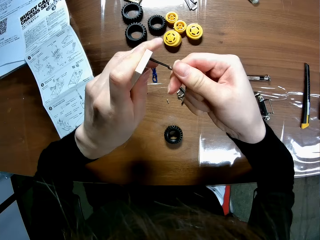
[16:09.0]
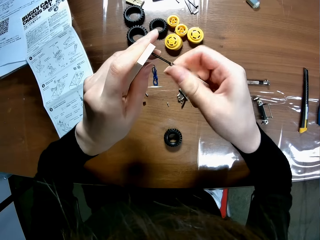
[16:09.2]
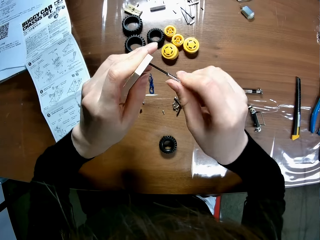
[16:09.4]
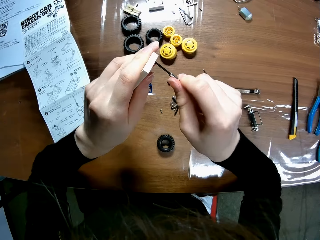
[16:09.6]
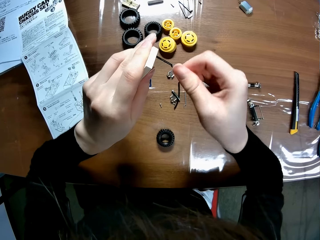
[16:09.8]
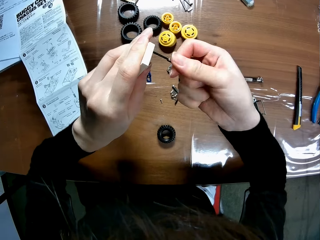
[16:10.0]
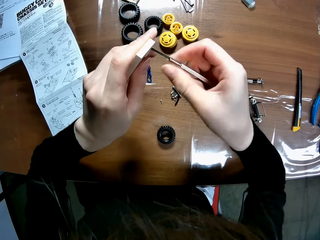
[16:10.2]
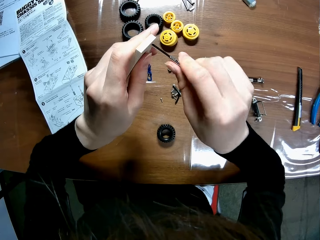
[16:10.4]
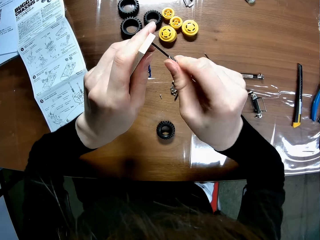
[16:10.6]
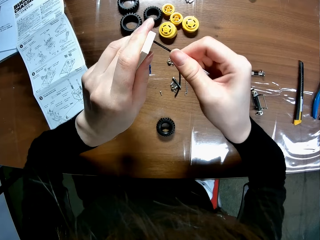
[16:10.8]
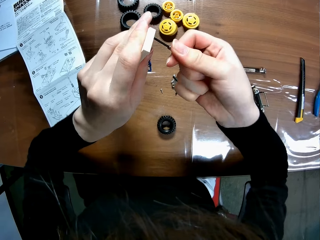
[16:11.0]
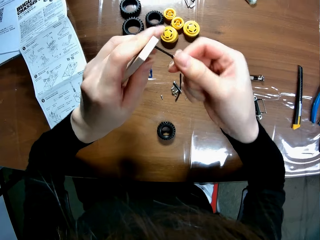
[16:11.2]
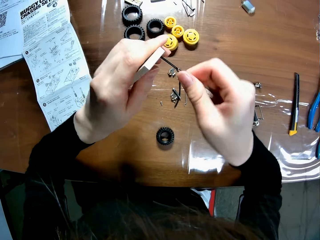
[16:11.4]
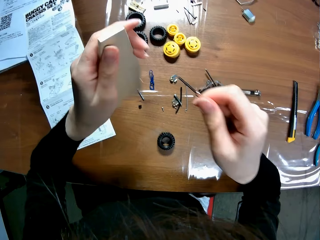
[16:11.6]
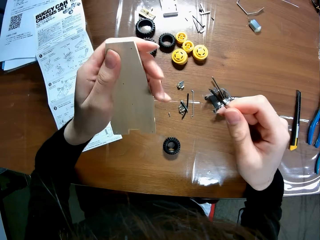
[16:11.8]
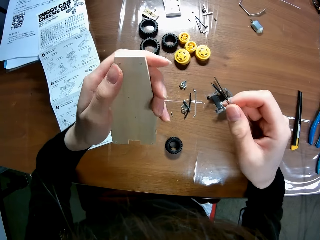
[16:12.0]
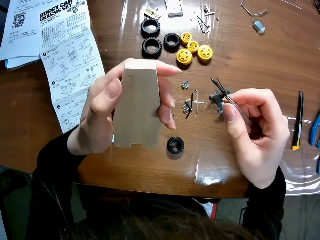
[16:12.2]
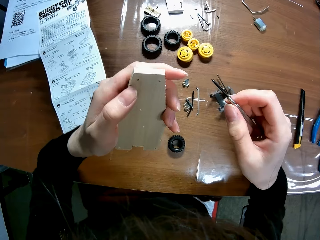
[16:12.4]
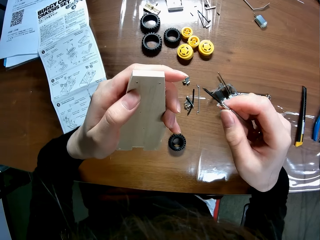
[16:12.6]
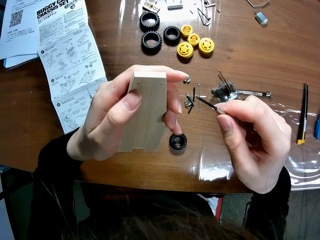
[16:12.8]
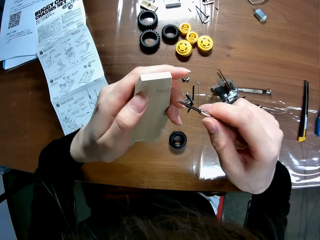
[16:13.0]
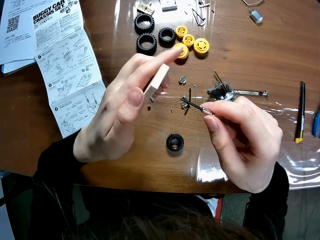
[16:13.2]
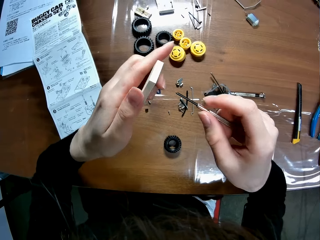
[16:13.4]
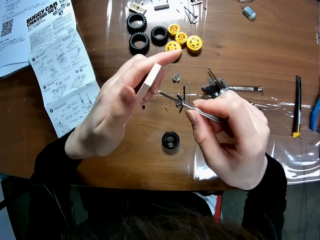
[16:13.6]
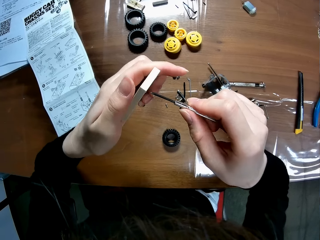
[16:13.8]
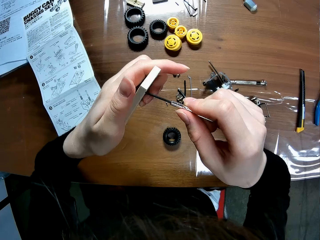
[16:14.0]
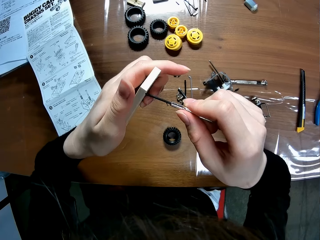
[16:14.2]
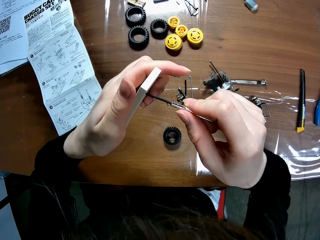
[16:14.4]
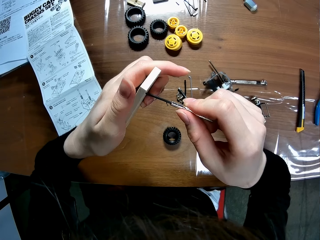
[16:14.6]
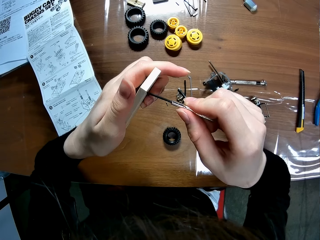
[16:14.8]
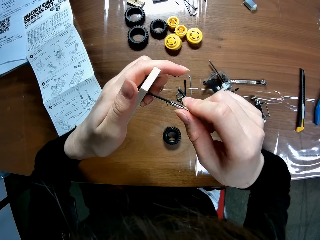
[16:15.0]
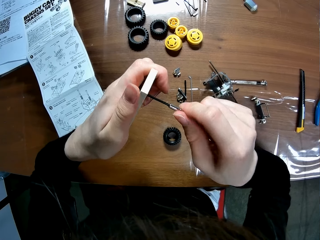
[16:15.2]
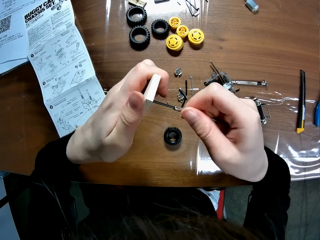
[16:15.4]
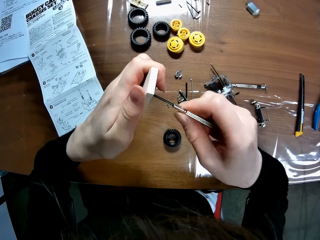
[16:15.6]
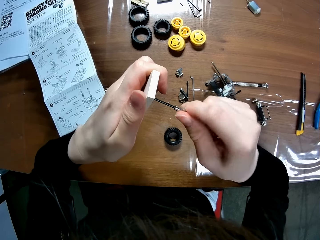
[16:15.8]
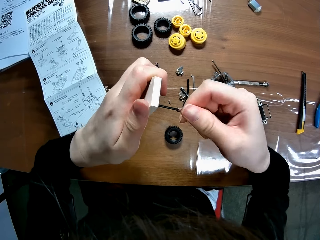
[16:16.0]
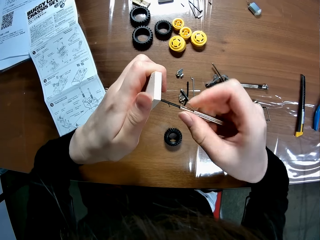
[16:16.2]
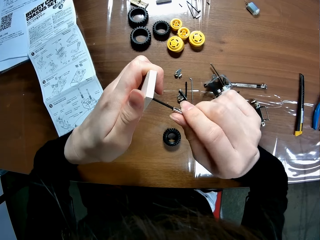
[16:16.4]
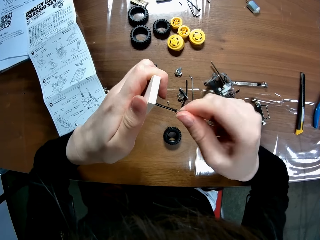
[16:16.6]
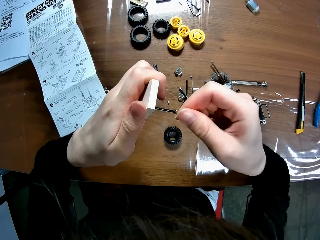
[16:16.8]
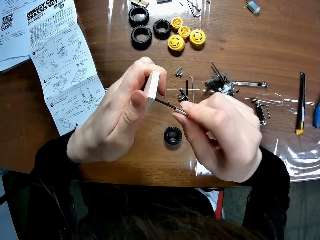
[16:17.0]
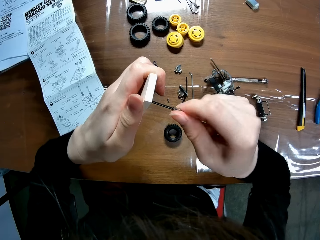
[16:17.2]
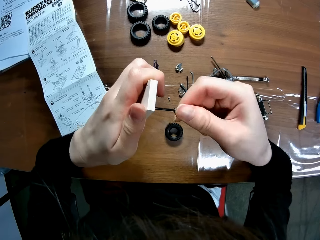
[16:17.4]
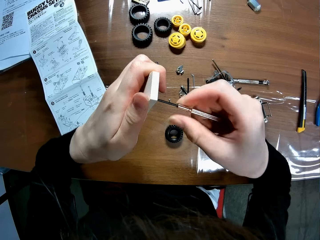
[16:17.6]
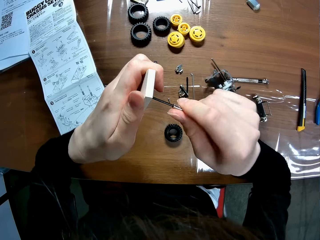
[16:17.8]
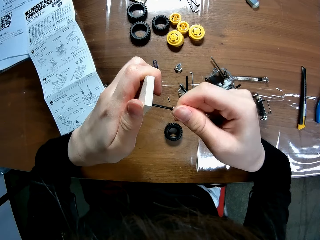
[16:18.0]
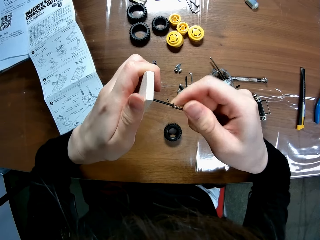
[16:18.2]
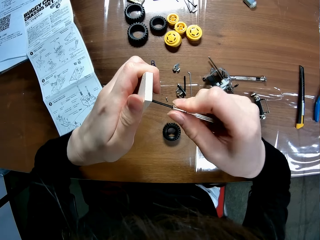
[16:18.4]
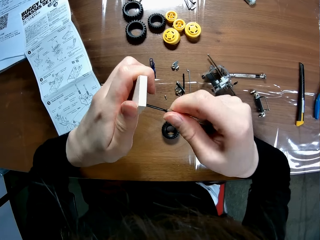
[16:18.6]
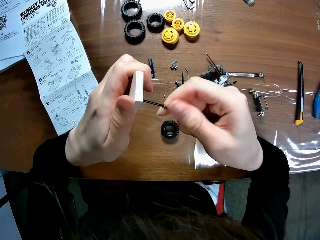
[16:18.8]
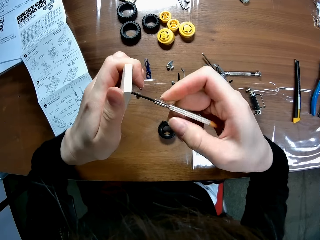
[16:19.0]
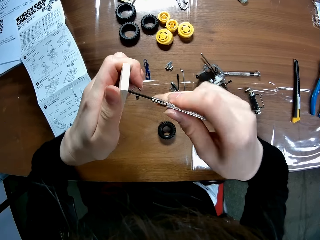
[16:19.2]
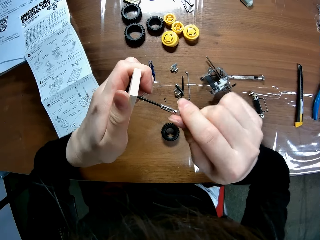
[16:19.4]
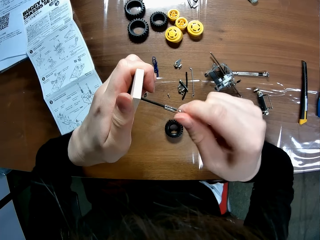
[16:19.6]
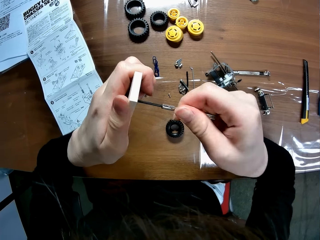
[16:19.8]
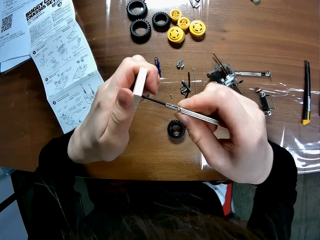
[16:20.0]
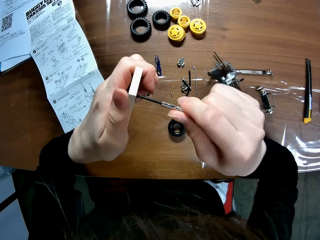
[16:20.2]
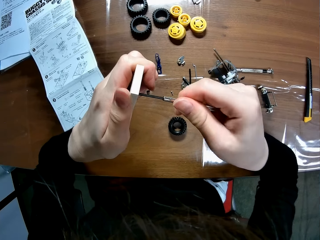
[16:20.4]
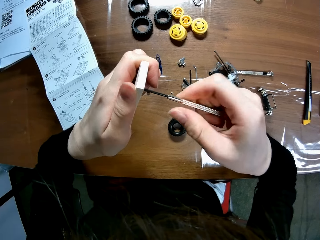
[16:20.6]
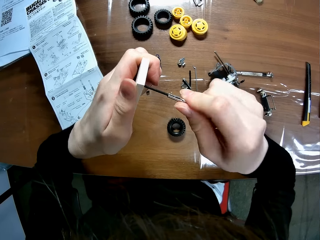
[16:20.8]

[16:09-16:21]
The camera wearer moves their hands. They remove the screwdriver from the screw hole of the wooden mechanical model sheet. They insert the screwdriver into another screw hole of the wooden mechanical model sheet with the screwdriver. They make holes on an undercarriage.

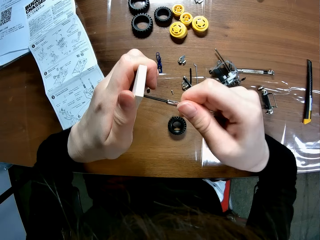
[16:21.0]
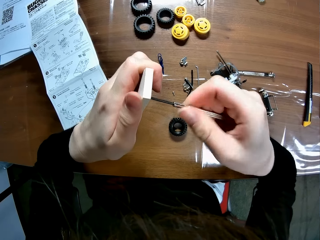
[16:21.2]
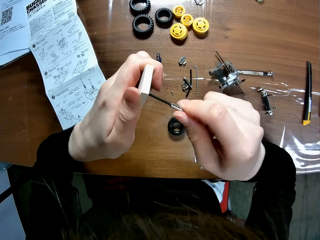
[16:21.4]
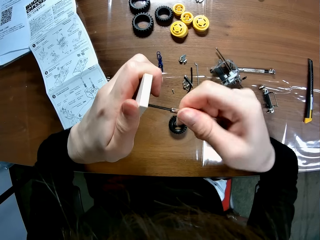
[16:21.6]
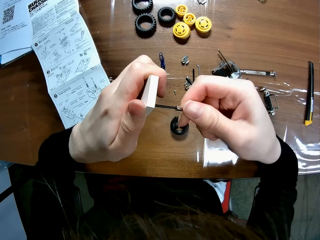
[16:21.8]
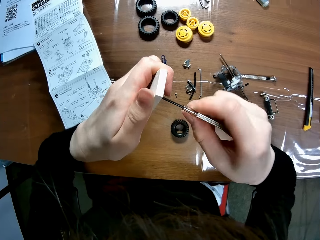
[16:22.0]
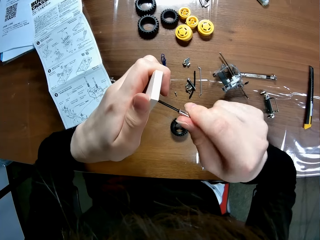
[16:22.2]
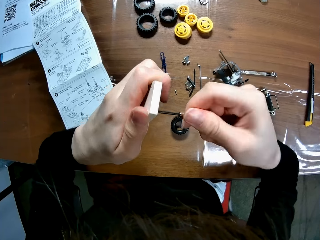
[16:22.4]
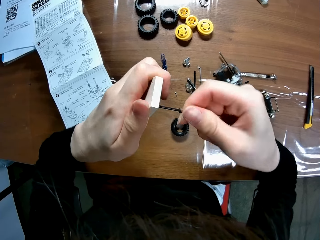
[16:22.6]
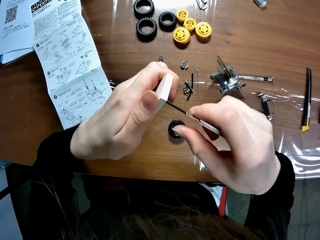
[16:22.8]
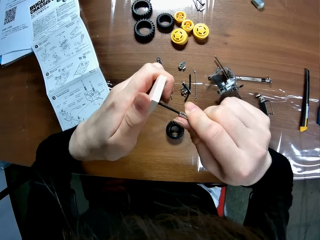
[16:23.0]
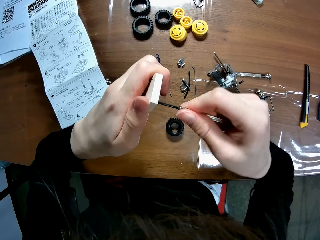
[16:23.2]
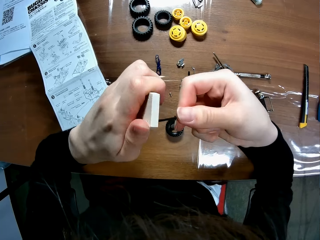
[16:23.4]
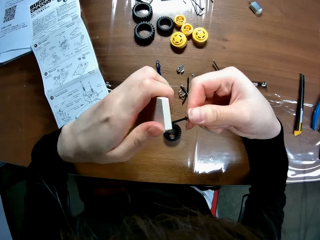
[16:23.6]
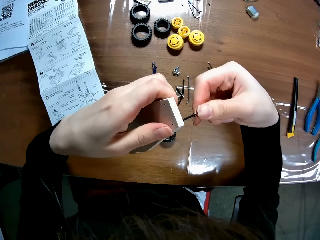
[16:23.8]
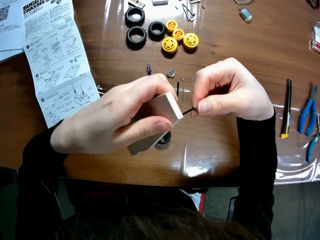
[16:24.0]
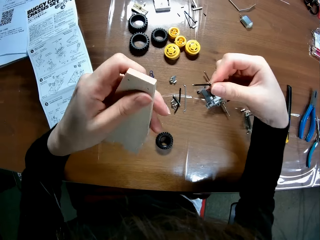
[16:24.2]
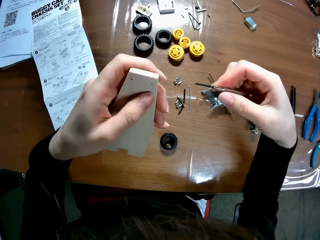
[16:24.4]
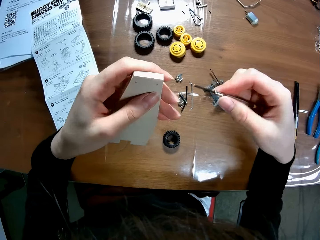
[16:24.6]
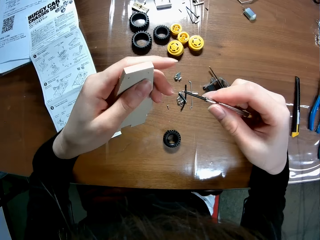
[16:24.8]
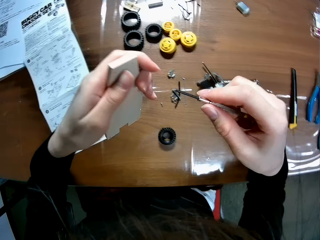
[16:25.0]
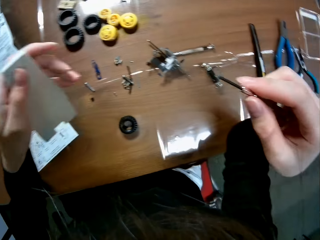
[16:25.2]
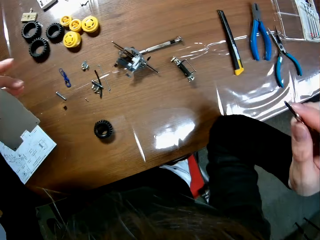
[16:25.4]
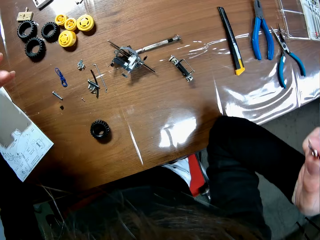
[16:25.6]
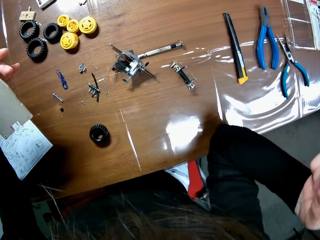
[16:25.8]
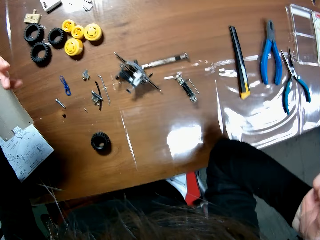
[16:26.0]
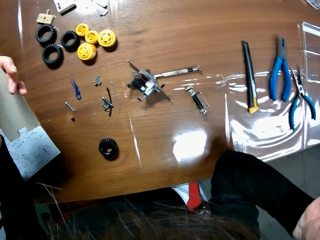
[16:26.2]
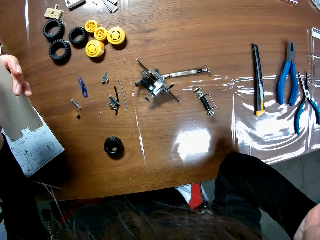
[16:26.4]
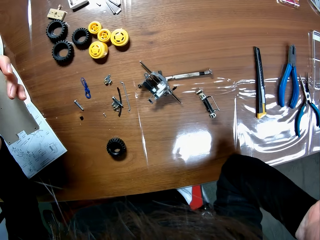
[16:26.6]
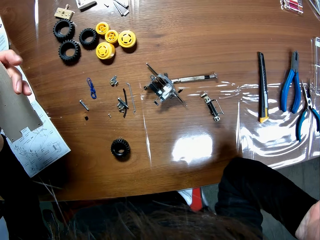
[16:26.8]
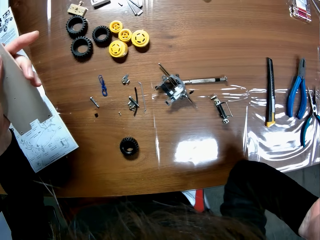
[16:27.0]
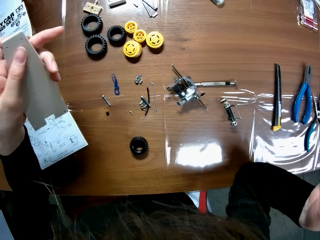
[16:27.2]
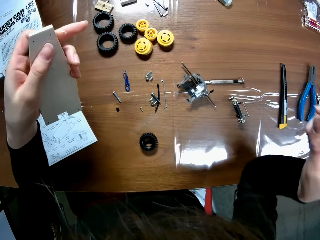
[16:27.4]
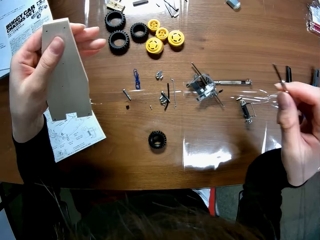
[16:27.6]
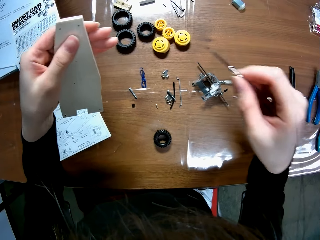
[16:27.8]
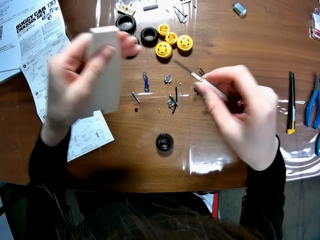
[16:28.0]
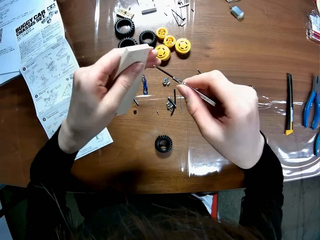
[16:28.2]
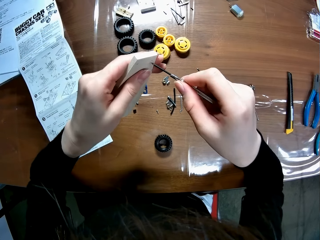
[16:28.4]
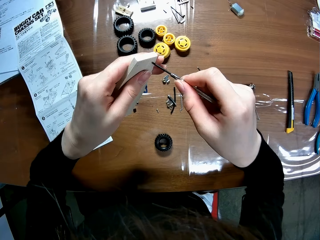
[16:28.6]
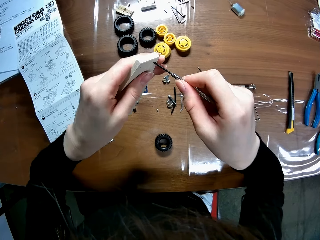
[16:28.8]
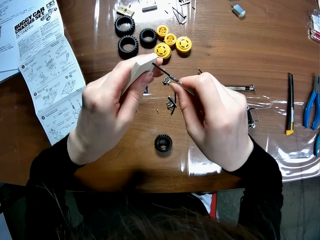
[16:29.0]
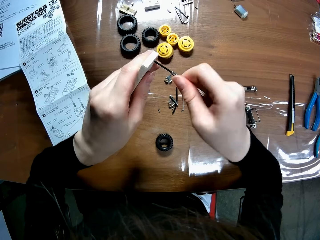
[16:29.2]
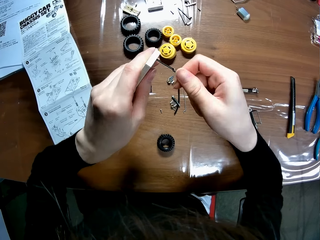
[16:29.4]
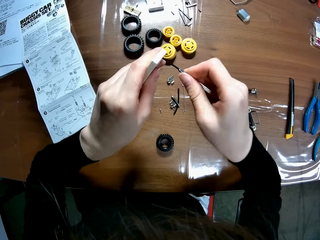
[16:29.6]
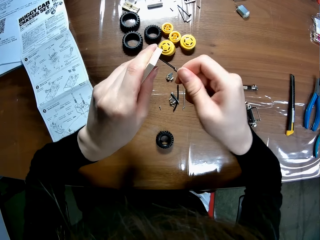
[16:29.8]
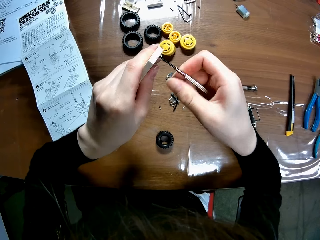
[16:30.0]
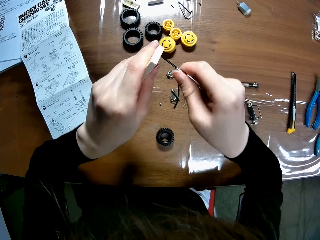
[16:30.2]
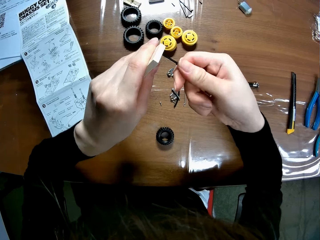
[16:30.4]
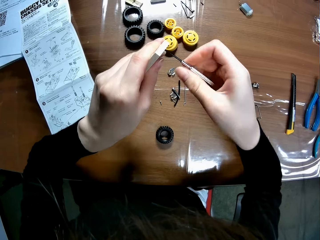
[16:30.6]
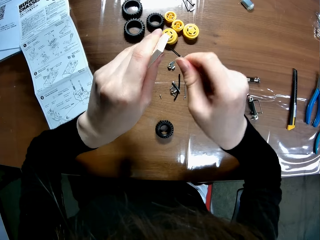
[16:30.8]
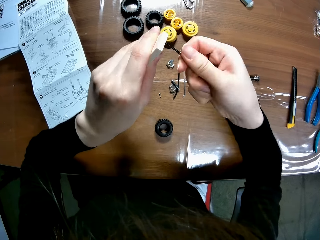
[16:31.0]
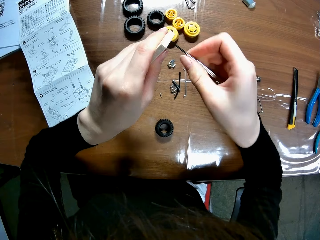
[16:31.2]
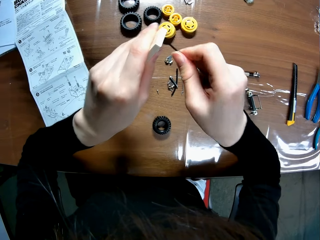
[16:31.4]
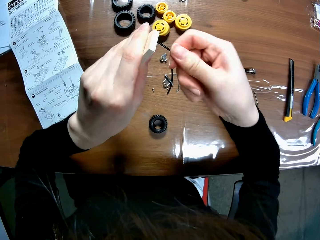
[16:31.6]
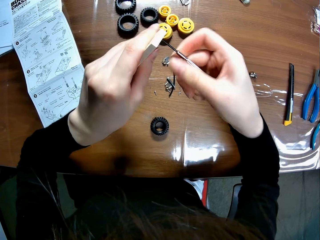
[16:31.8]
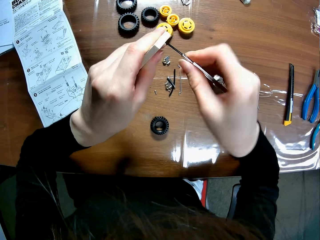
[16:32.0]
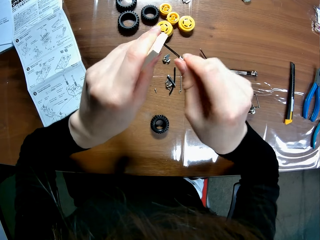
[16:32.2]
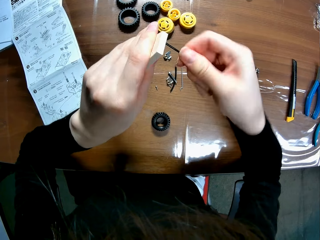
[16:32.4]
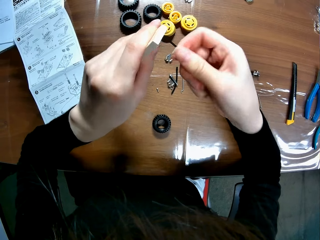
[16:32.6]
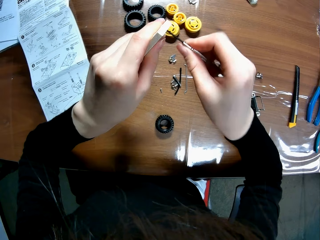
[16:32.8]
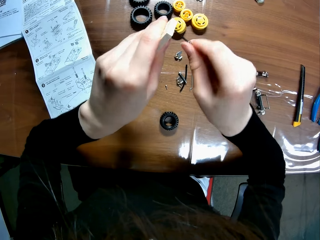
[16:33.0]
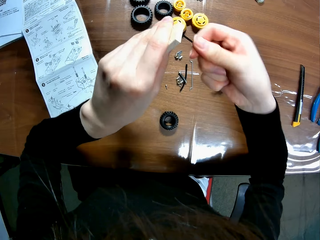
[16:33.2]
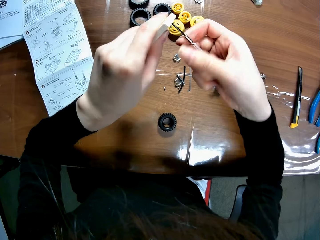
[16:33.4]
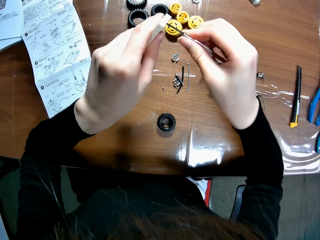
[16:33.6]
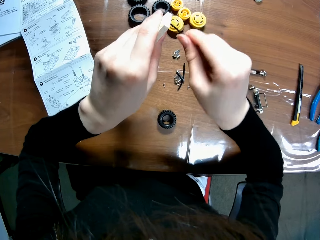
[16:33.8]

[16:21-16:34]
The camera wearer removes the screwdriver from the screw hole of the wooden mechanical model sheet. They turn the undercarriage, swing their hands and make holes on the undercarriage. They insert the screwdriver into a screw hole of the wooden mechanical model sheet with the screwdriver.
